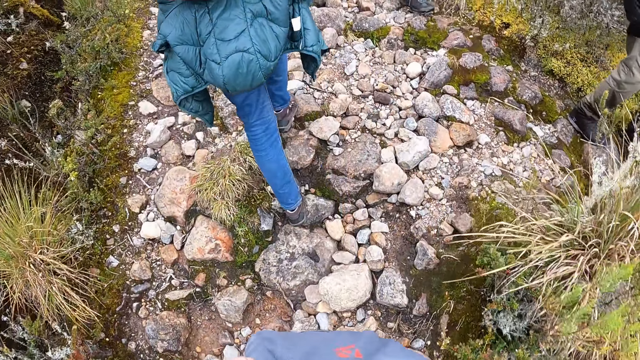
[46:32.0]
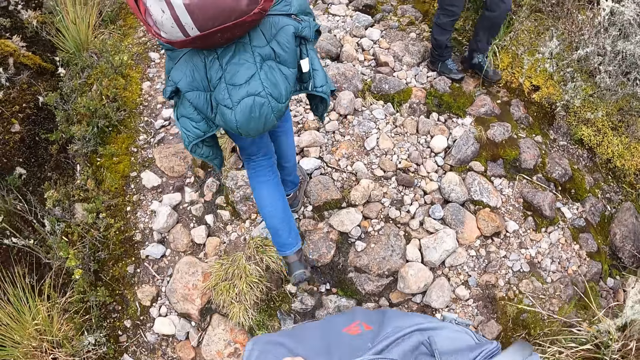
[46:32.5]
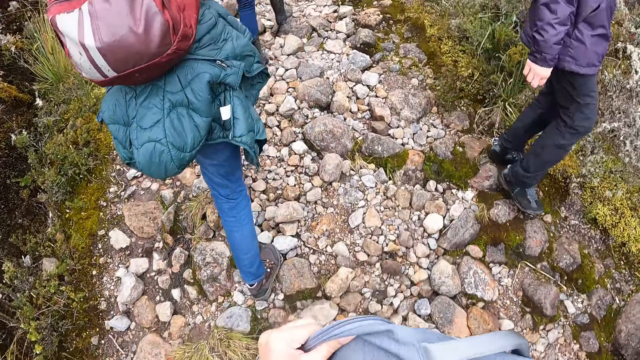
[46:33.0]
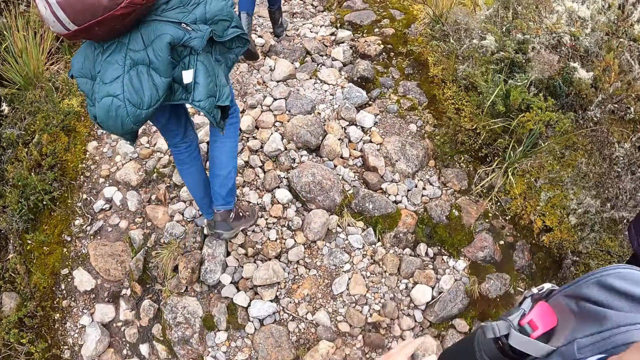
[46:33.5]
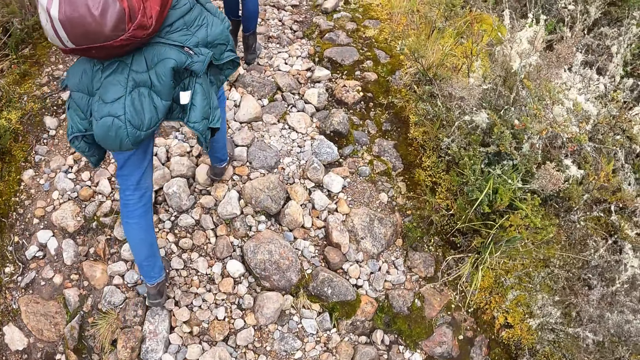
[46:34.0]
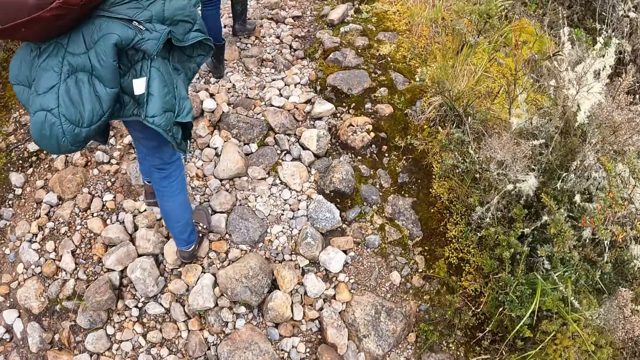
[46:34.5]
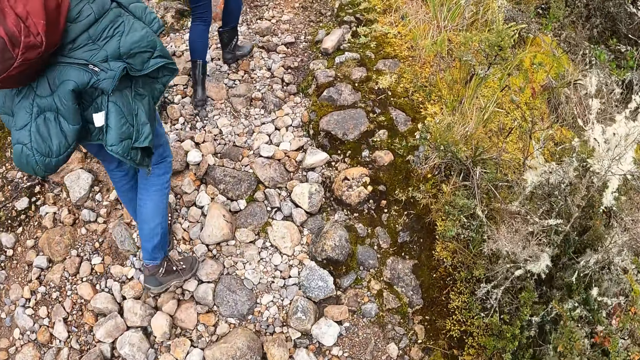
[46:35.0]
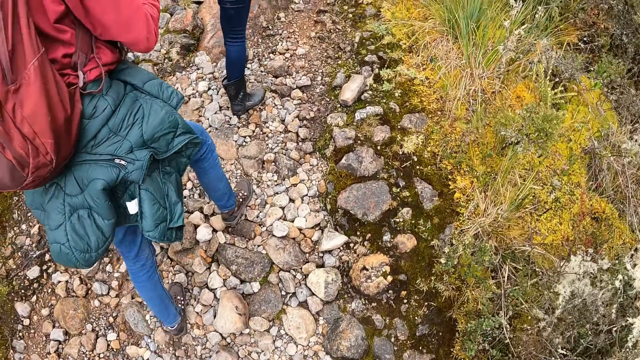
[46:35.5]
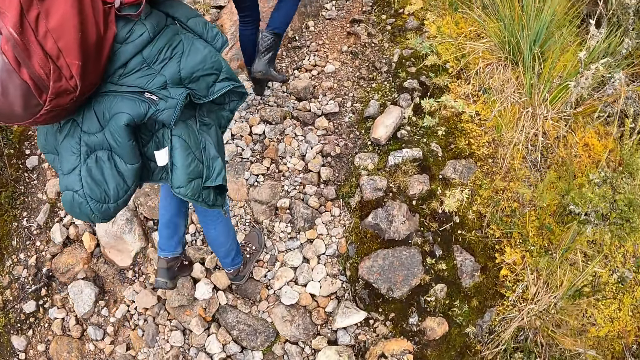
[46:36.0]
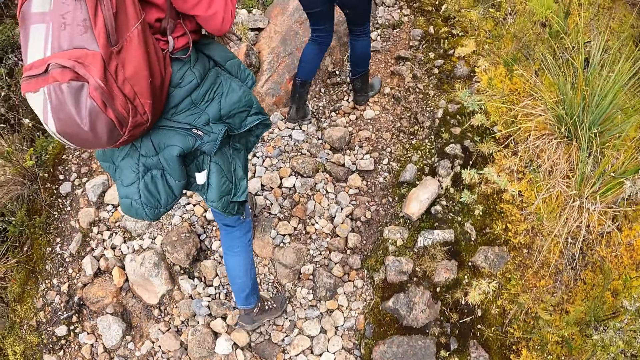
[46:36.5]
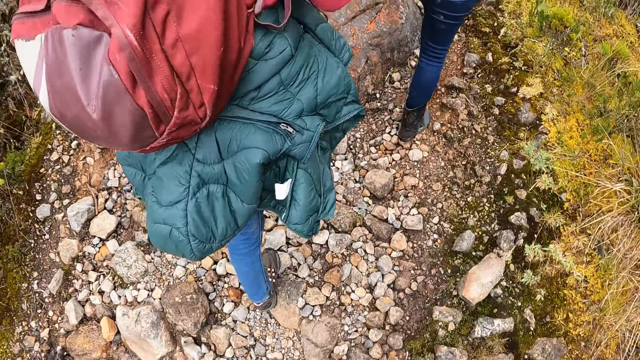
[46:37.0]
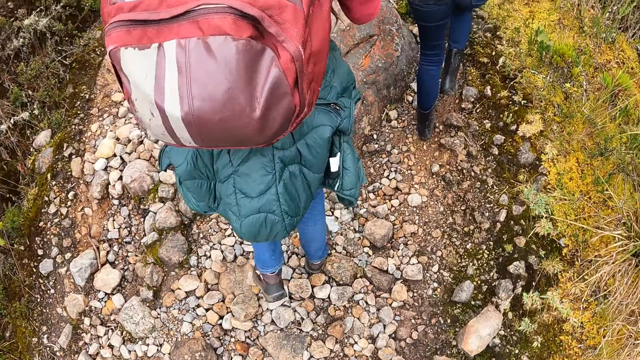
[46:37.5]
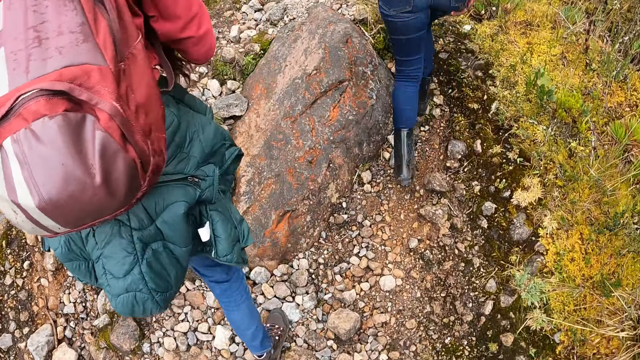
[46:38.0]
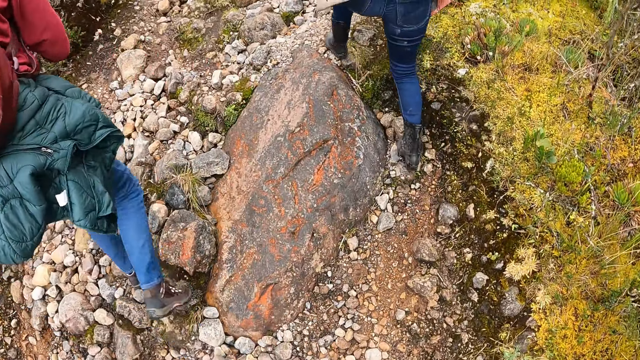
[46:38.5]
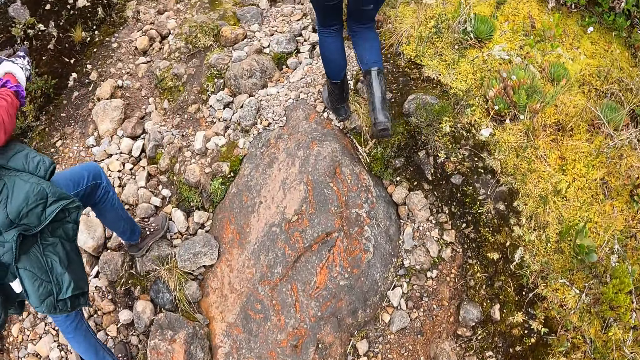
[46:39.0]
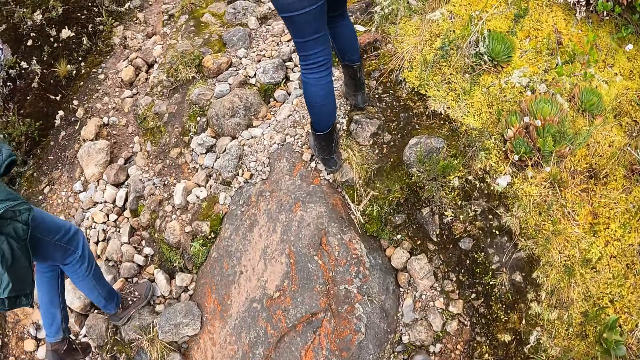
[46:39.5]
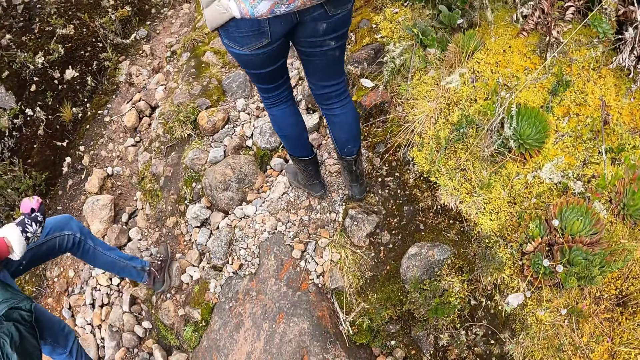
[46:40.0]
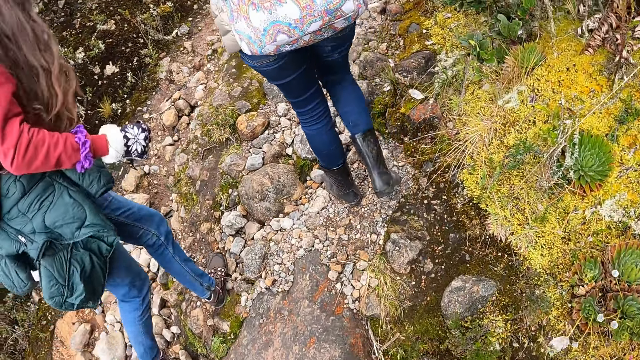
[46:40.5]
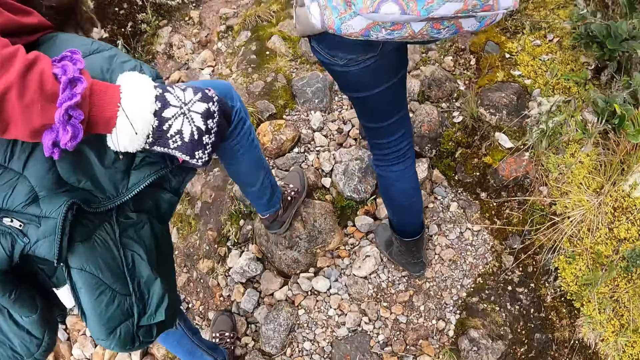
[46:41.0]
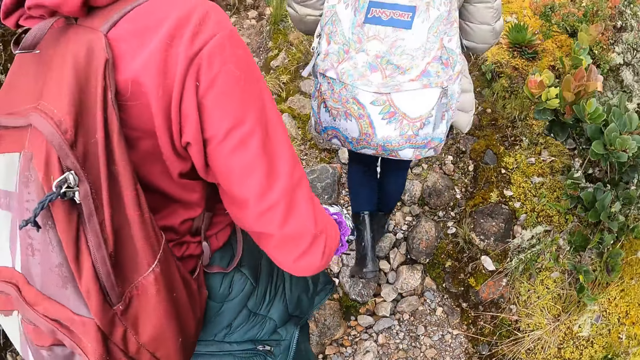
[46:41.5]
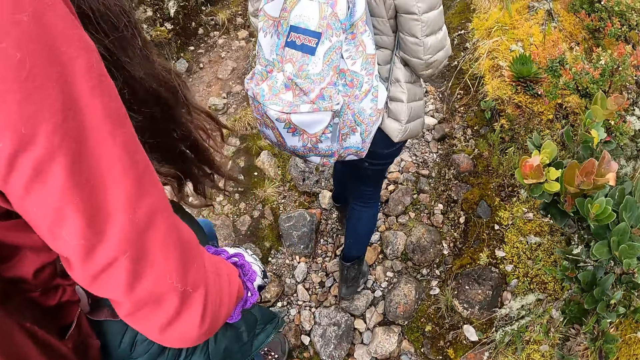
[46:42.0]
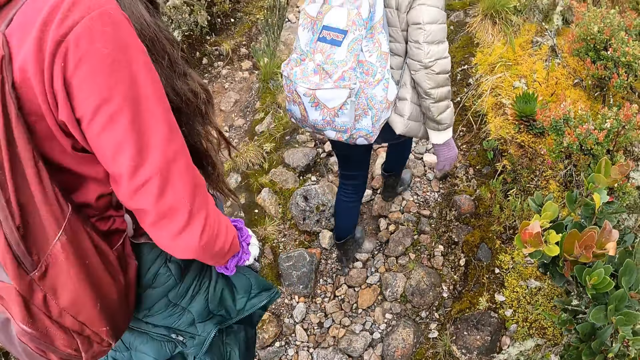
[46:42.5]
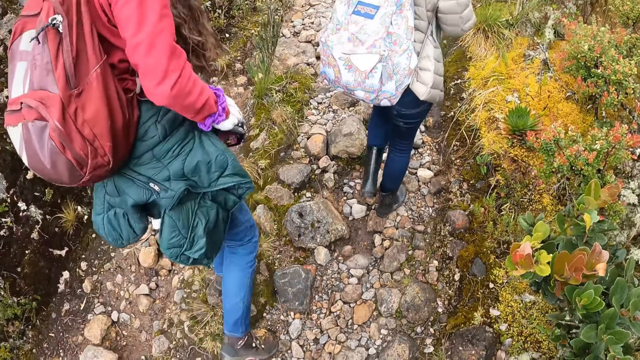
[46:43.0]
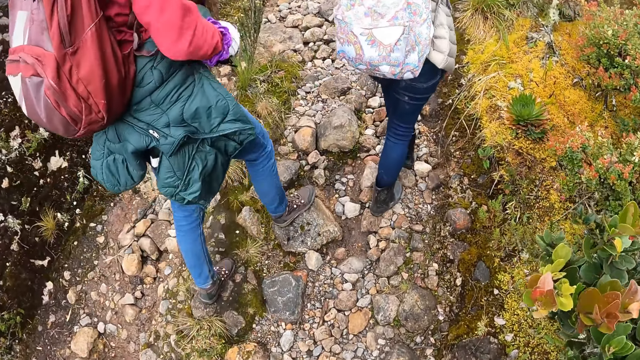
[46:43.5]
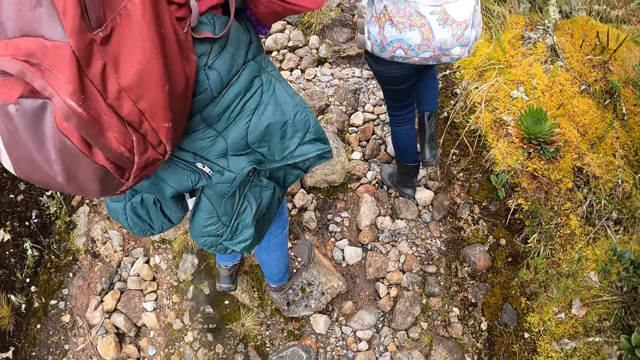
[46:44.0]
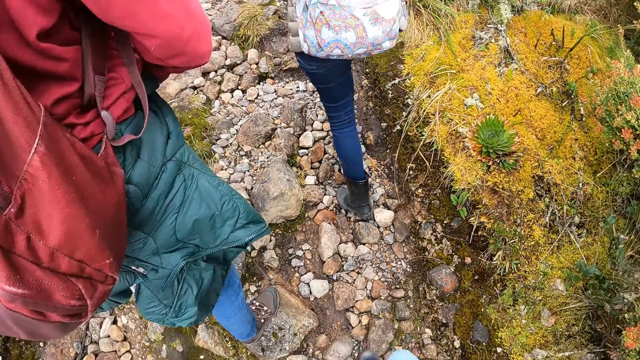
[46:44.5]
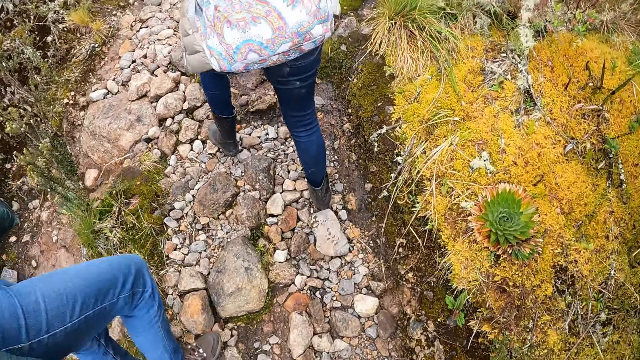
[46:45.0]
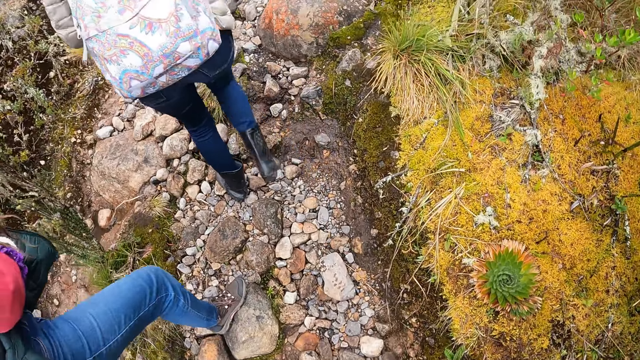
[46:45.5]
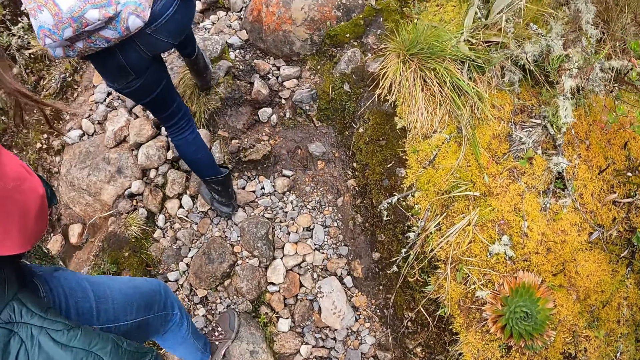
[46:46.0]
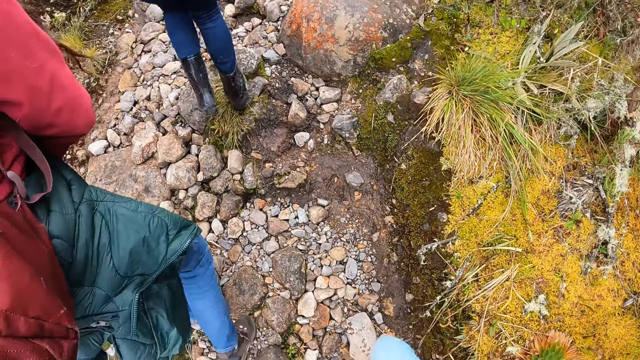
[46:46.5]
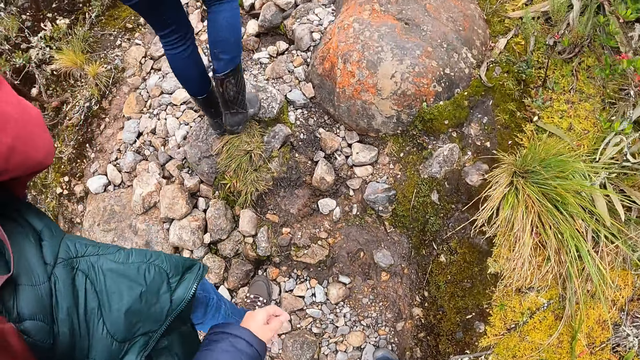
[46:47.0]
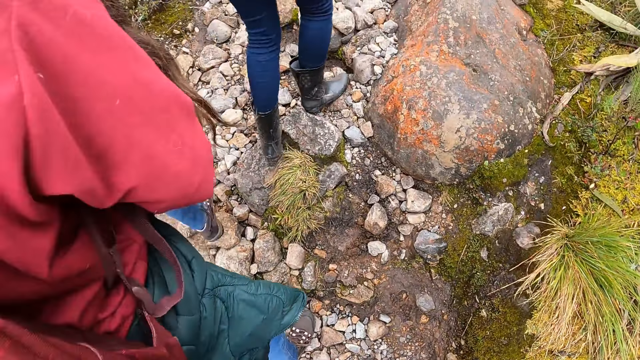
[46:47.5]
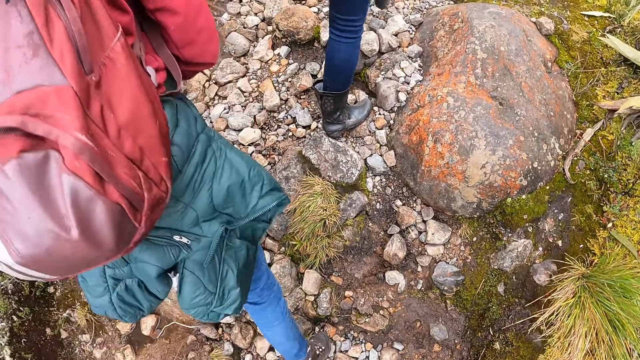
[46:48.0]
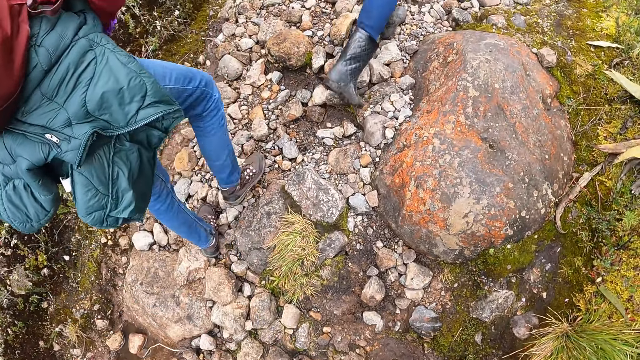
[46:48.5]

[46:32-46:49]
The camera wearer walks around the forest with a woman. They look at the woman. They walk around the forest with the woman.

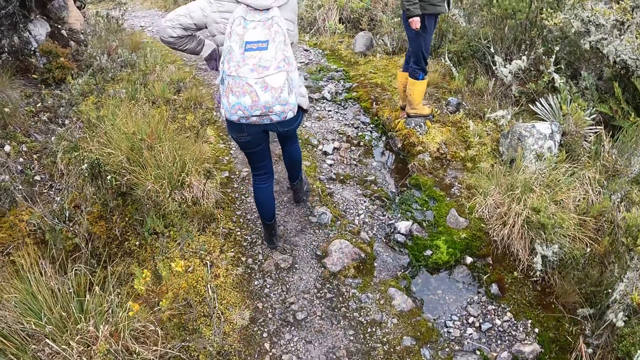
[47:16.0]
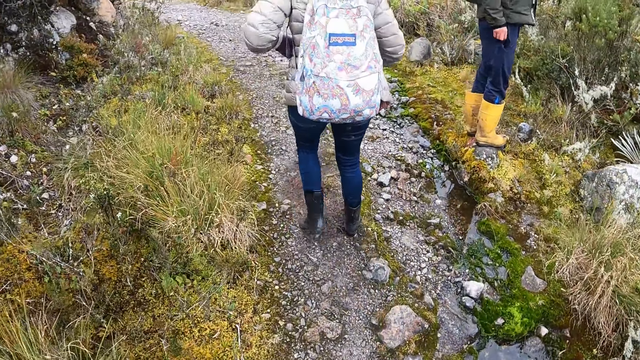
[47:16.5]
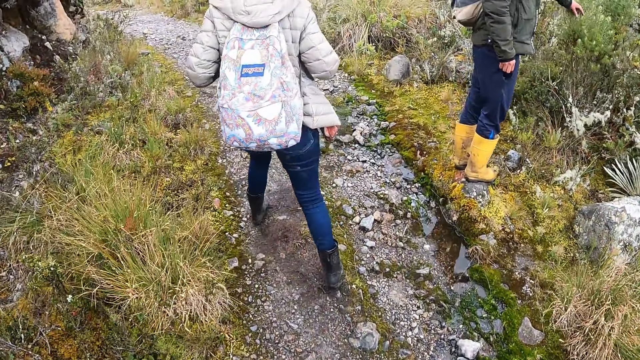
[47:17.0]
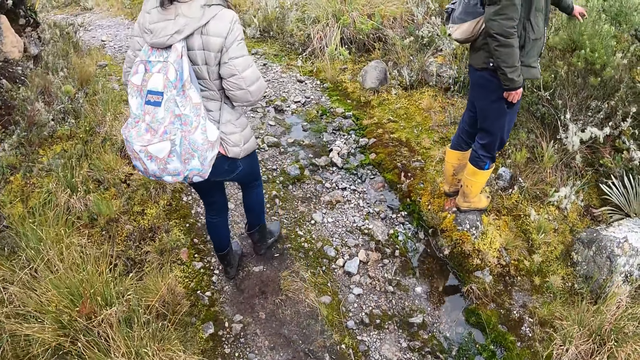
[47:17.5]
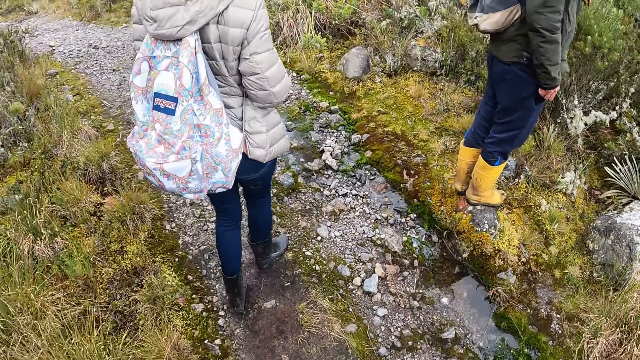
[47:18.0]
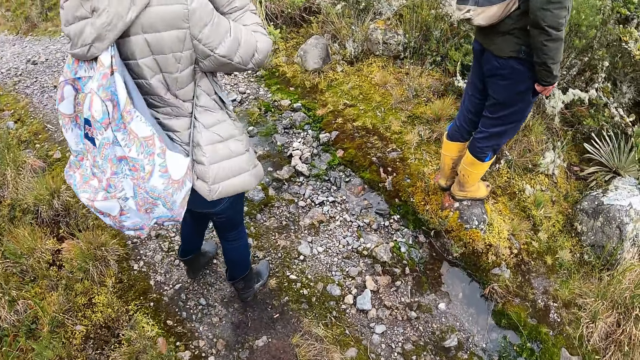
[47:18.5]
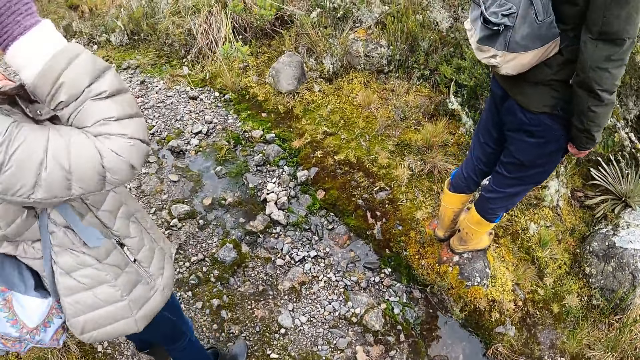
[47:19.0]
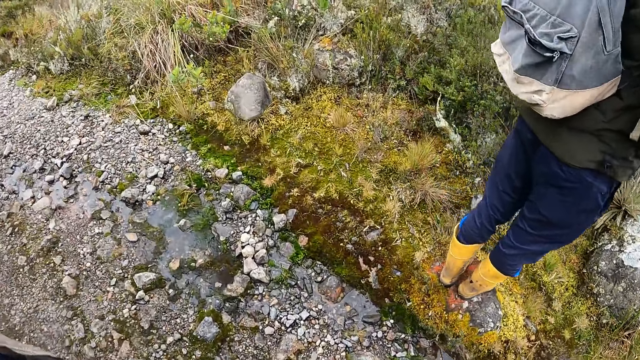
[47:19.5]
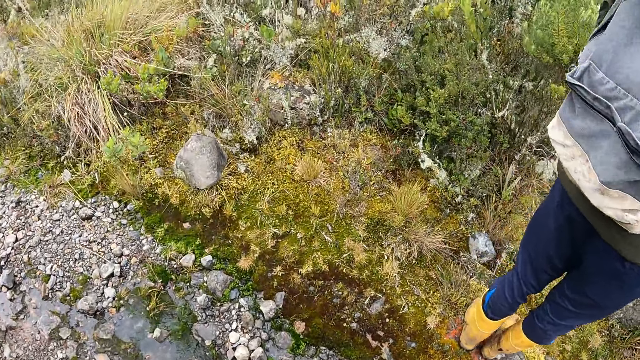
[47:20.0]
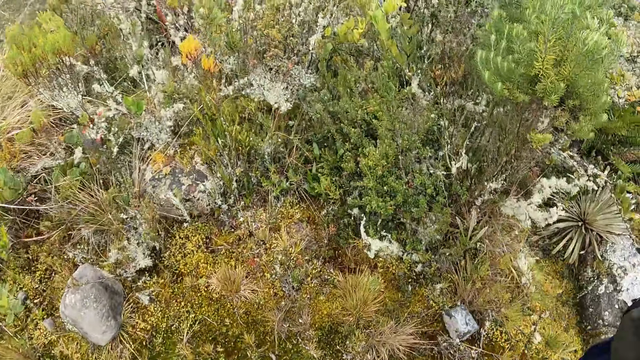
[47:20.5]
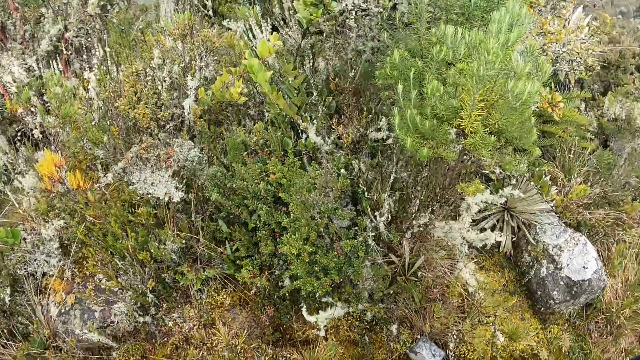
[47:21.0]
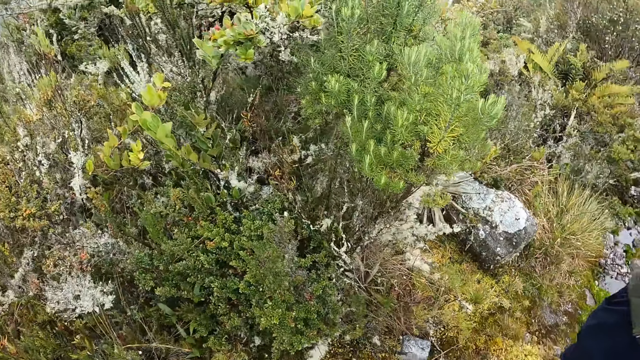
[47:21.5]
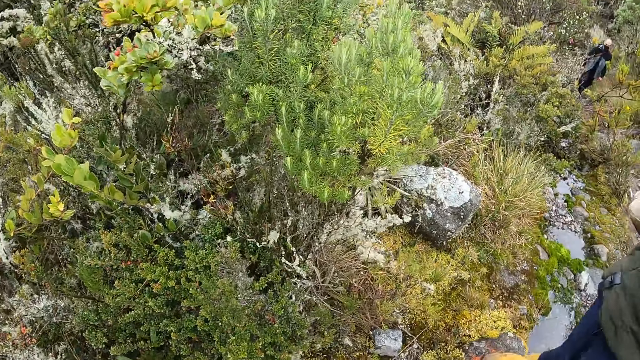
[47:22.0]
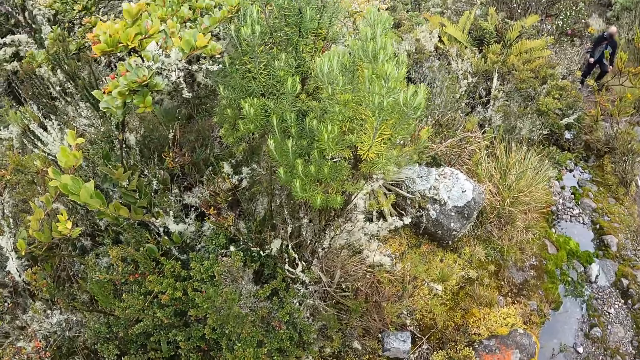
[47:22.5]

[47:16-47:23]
The camera wearer looks around the forest. They look around the forest again.
